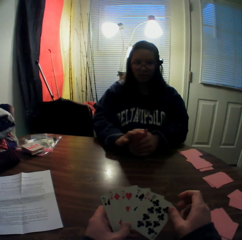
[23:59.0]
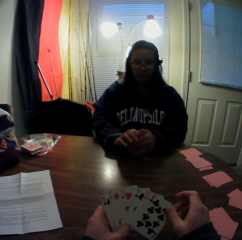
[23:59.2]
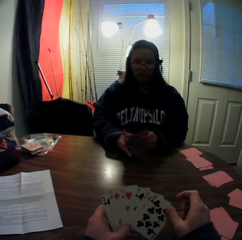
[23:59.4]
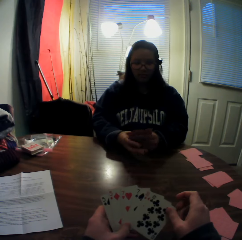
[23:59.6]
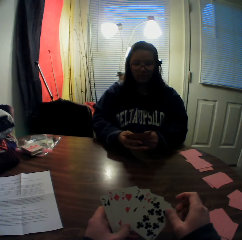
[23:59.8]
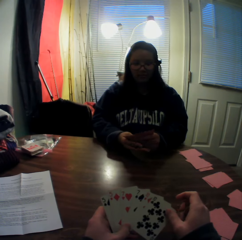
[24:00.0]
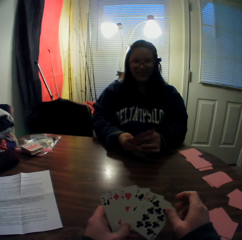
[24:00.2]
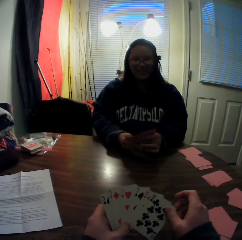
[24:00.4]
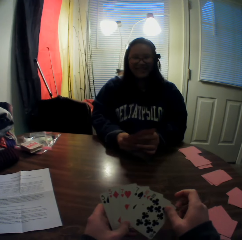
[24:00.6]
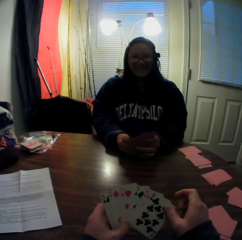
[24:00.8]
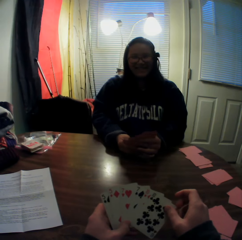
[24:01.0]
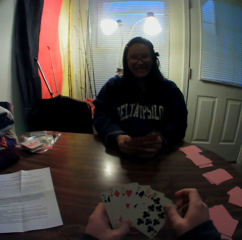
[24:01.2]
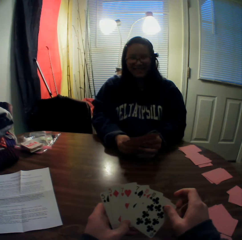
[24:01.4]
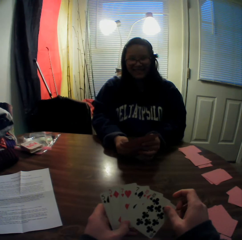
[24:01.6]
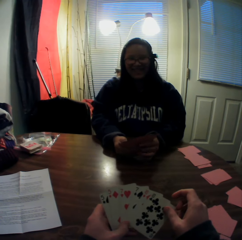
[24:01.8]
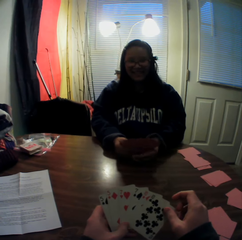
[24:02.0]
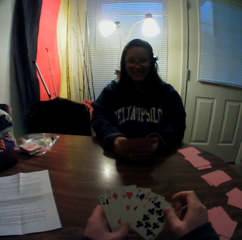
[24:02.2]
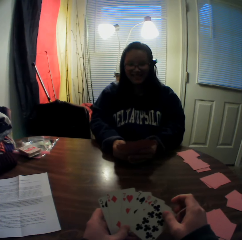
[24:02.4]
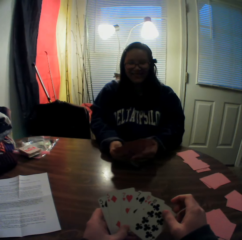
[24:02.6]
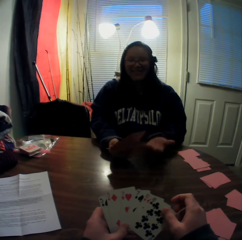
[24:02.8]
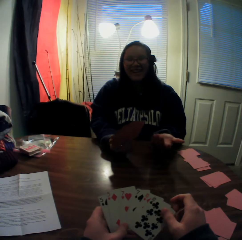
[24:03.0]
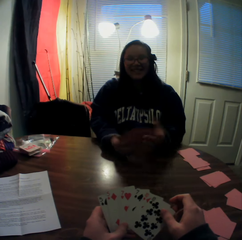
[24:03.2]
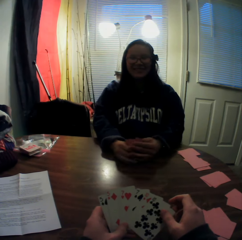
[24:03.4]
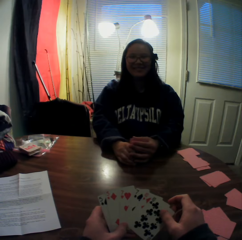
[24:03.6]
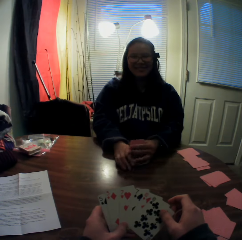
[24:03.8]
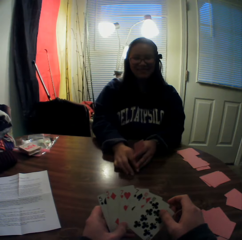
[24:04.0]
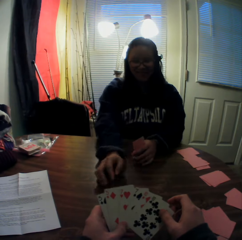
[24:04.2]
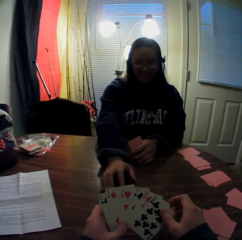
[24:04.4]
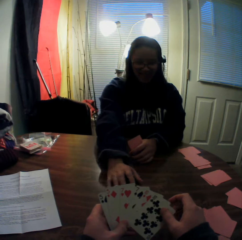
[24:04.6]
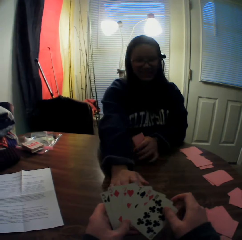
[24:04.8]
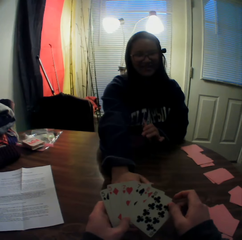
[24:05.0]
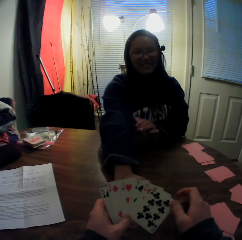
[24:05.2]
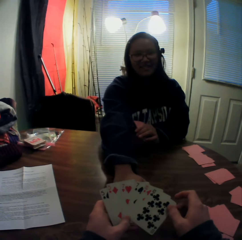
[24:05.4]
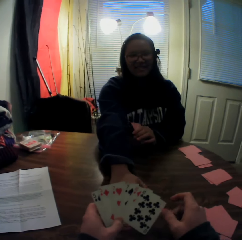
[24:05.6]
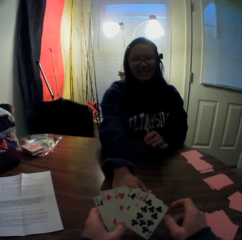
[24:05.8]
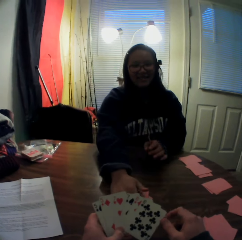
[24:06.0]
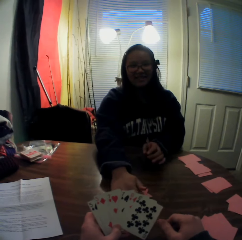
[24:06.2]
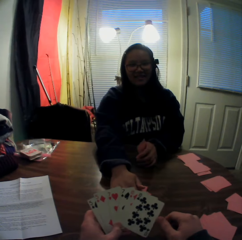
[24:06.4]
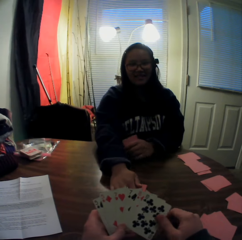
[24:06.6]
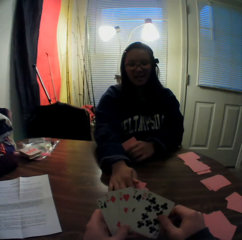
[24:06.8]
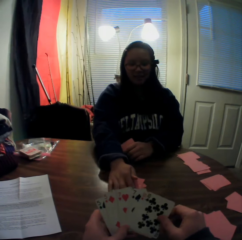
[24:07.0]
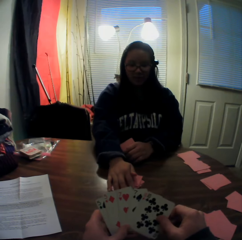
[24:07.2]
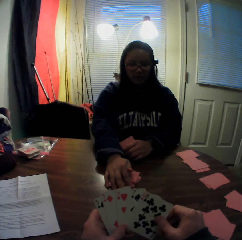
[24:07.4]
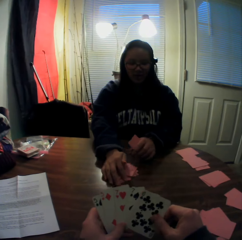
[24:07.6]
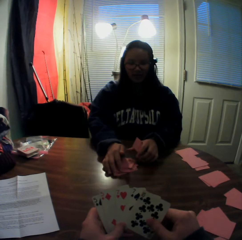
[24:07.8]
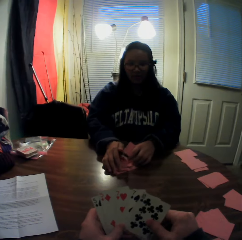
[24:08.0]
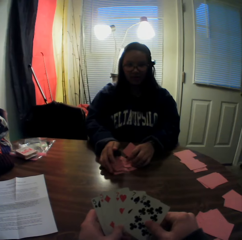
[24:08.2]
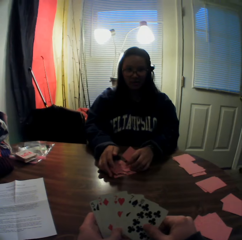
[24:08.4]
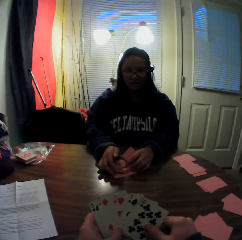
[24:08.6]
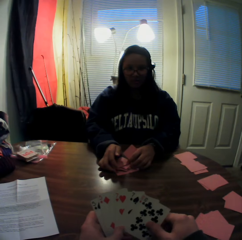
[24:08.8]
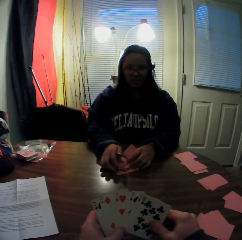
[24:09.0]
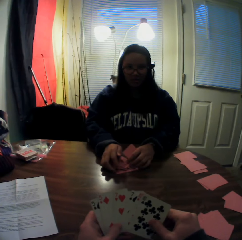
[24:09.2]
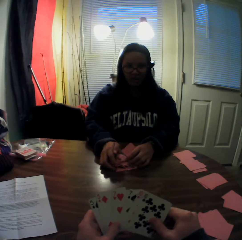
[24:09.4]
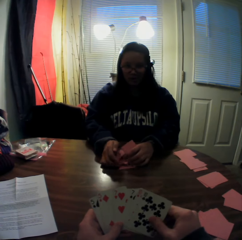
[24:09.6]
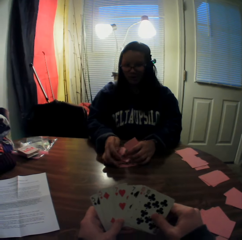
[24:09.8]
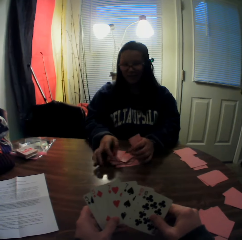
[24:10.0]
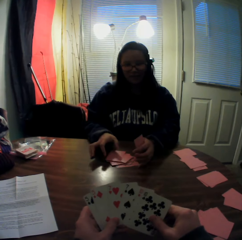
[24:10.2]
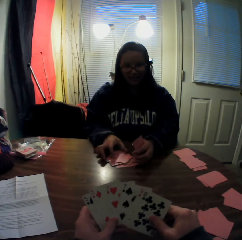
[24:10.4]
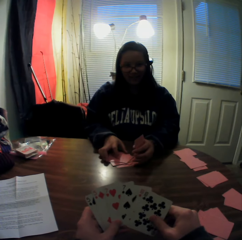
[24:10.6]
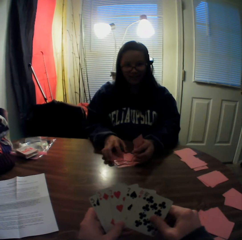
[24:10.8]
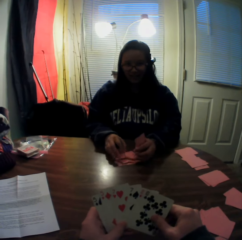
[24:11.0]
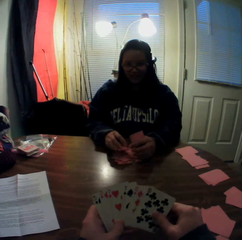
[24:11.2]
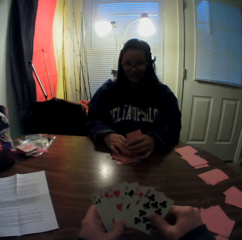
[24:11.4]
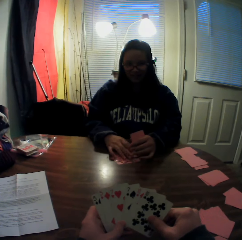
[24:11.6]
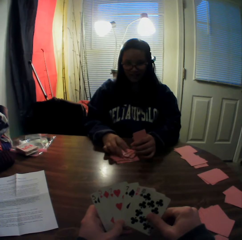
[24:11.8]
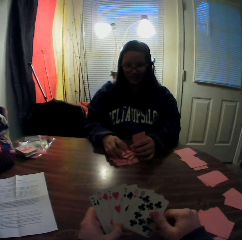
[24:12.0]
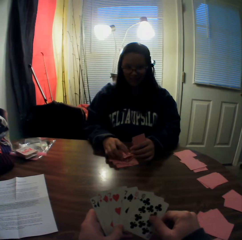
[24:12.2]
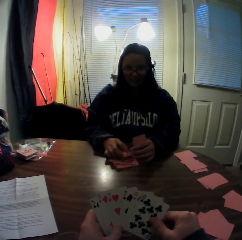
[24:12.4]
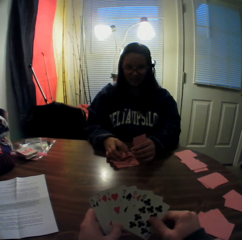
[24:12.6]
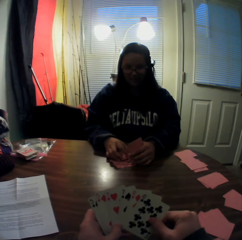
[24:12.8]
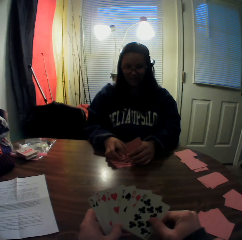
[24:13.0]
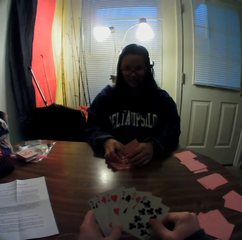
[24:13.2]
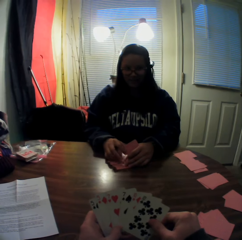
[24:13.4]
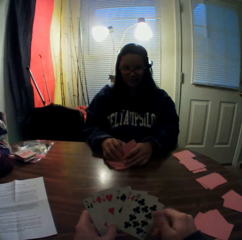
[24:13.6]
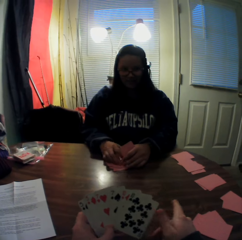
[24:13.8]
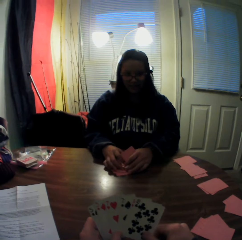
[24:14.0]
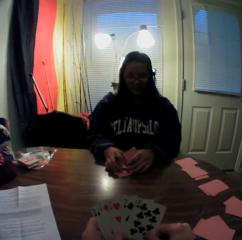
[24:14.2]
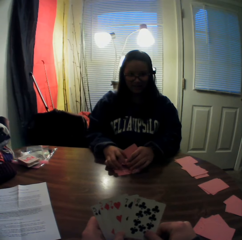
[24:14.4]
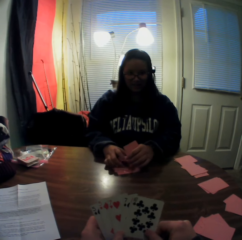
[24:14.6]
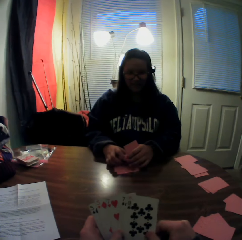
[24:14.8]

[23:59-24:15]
The woman flips through the stack of cards in her hands. The woman moves the stack of cards on the table with her right hand. The woman moves the playing cards on the table. The woman picks cards from the stack of cards on the table with her right hand.

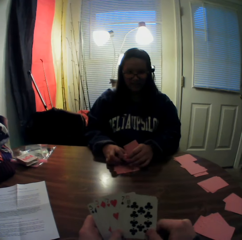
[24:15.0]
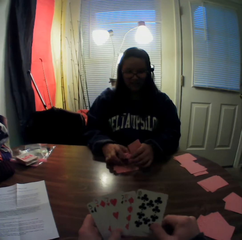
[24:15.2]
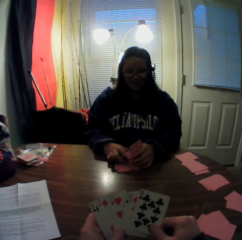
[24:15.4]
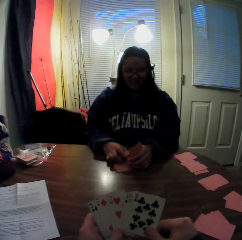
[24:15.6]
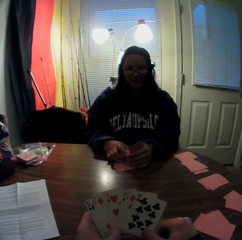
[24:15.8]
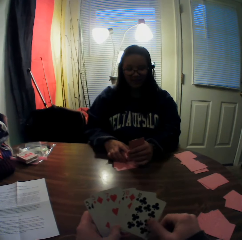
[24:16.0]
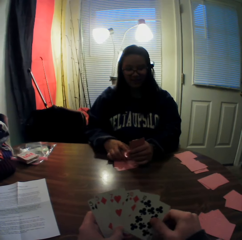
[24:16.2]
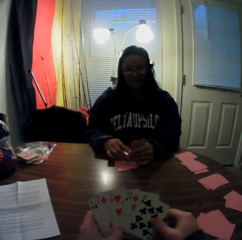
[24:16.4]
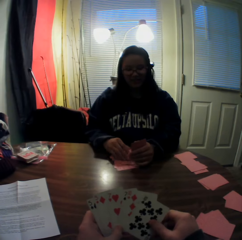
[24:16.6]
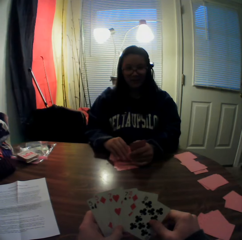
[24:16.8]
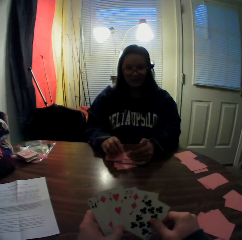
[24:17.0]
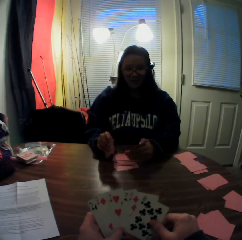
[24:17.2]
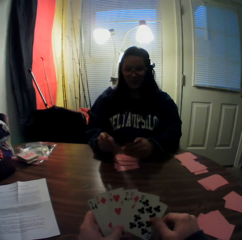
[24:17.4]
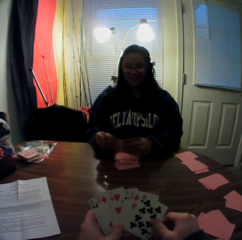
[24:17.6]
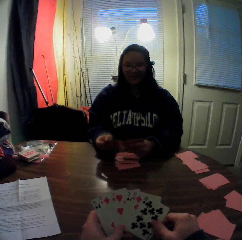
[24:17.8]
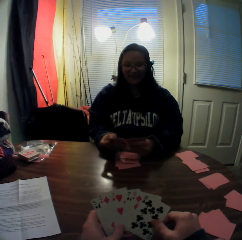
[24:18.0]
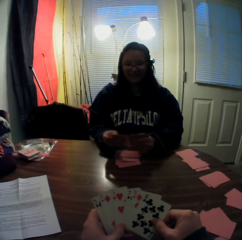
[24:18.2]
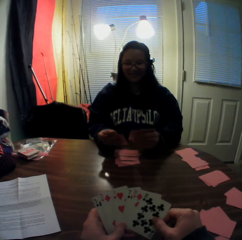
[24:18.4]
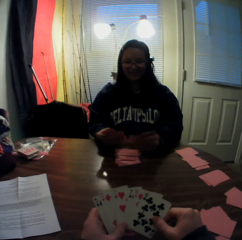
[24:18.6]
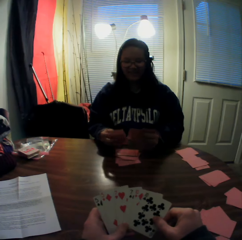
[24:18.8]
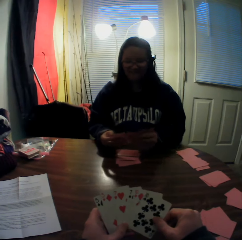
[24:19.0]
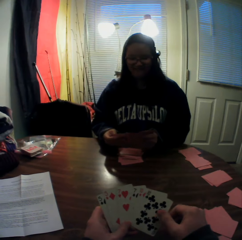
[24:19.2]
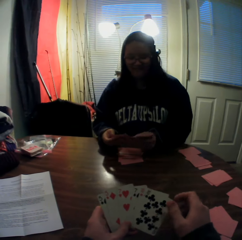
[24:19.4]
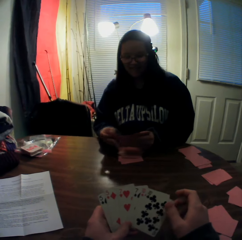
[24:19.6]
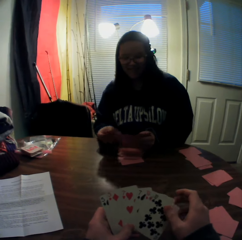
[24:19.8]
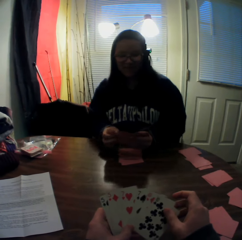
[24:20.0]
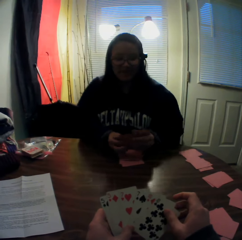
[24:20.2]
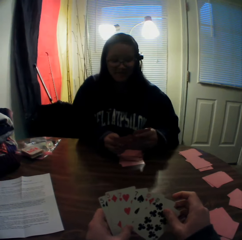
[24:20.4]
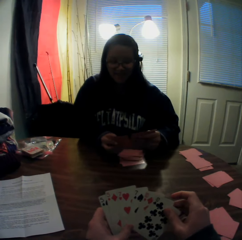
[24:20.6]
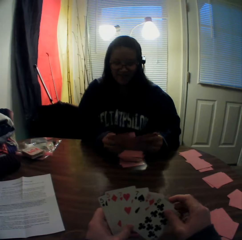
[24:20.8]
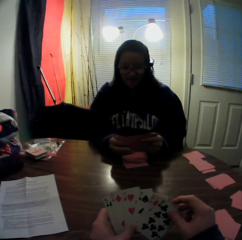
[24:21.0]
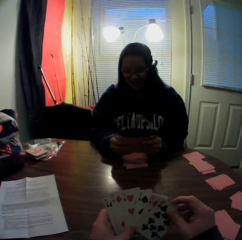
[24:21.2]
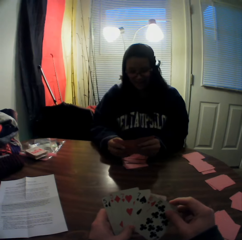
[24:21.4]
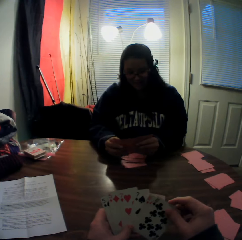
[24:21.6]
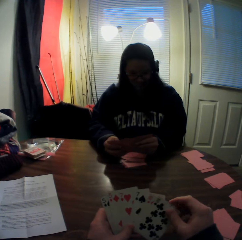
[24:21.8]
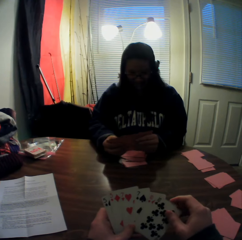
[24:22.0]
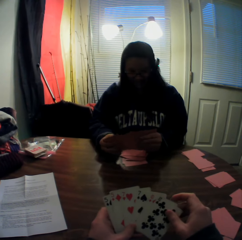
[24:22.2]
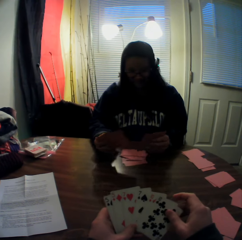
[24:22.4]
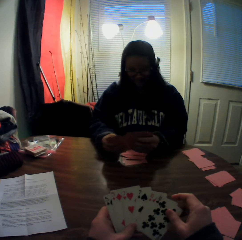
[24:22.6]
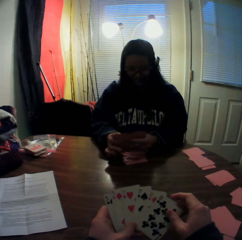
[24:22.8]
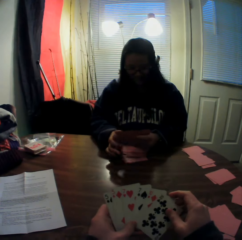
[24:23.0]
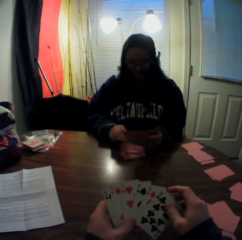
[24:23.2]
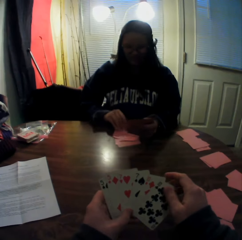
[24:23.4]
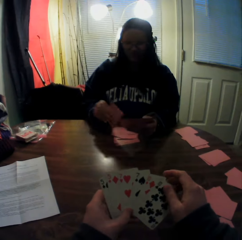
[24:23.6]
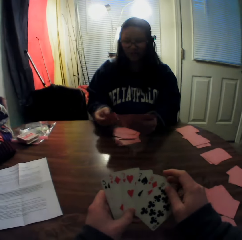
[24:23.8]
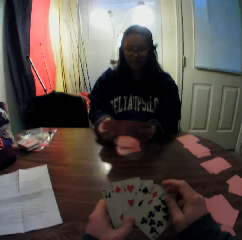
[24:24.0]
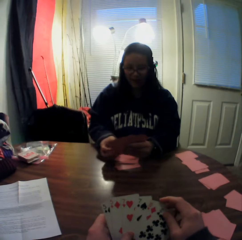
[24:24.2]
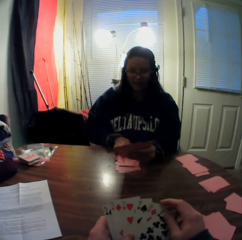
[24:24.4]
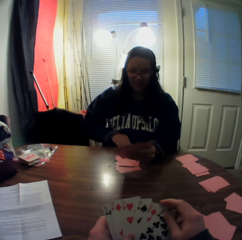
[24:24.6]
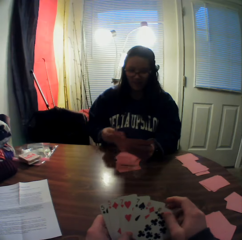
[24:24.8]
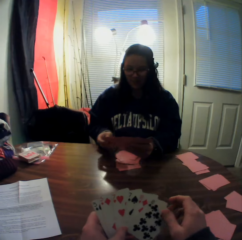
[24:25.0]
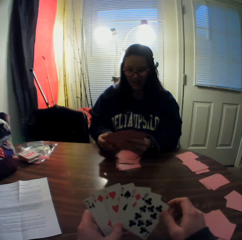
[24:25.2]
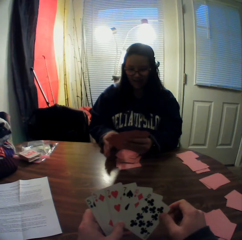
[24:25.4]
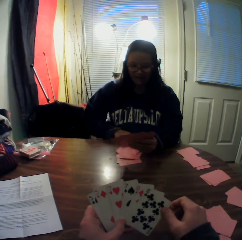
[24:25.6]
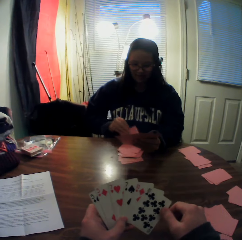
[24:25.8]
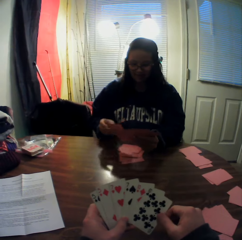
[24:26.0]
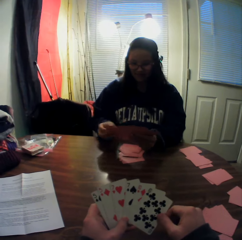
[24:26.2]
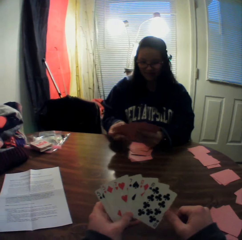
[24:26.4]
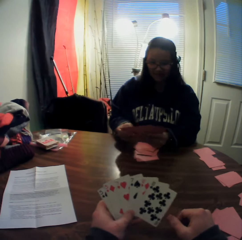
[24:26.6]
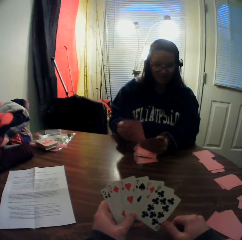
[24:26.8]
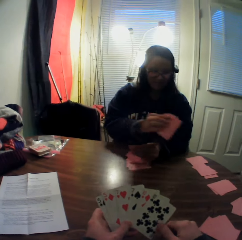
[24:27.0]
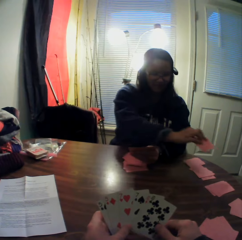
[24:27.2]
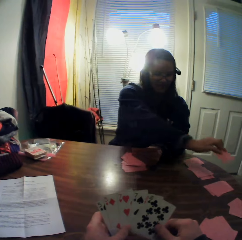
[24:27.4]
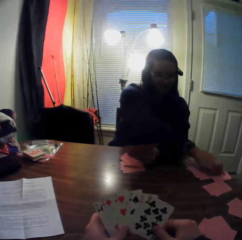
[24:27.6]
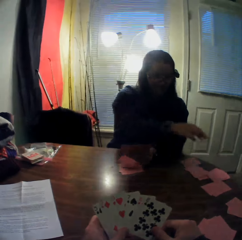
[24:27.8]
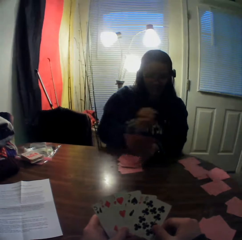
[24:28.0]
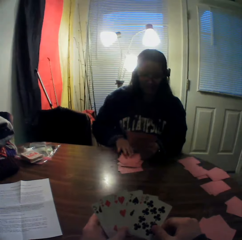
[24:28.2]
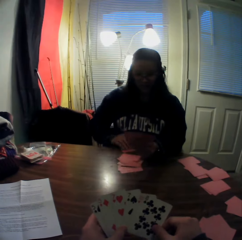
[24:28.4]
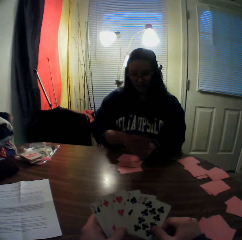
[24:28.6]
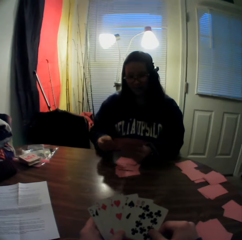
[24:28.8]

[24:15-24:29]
The woman picks a playing card from the table. The woman adds the cards to the stack of cards in her hands. The woman holds the playing card. The woman flips through the stack of cards in her hands. The woman picks a card from the stack of cards on the table with her right hand. The woman holds the playing card. The woman adds the card to the stack of cards in her hands. The woman picks a card from the stack of cards on the table with her right hand and adds the card to the stack of cards in her hands. The woman holds the playing card. The woman picks a card from the stack of cards on the table with her right hand. The woman holds the playing card. The woman places the card onto the table. The woman picks a playing card from the table.
